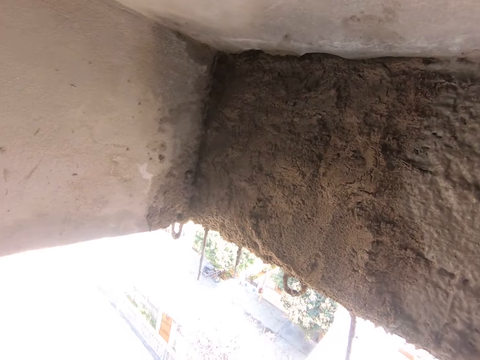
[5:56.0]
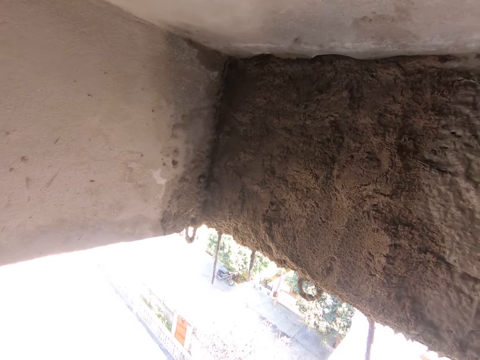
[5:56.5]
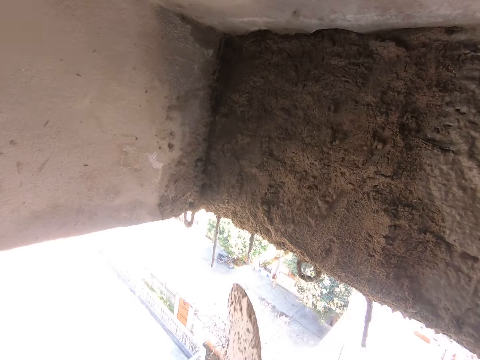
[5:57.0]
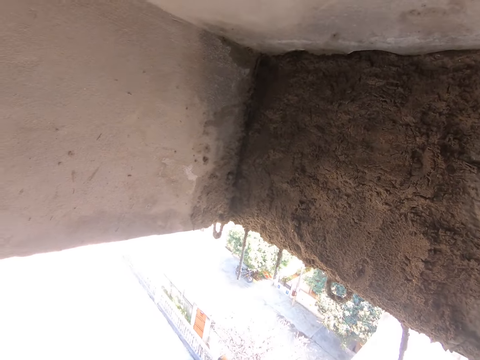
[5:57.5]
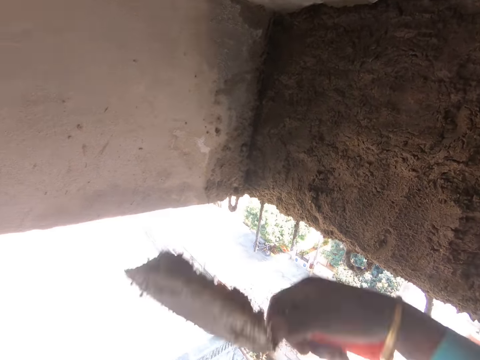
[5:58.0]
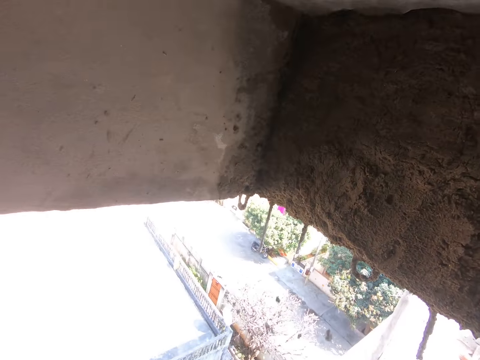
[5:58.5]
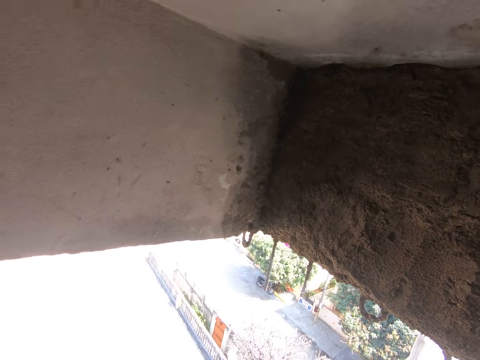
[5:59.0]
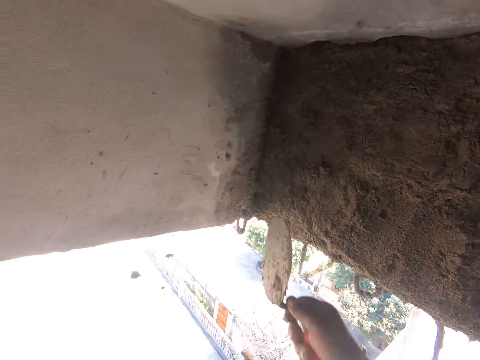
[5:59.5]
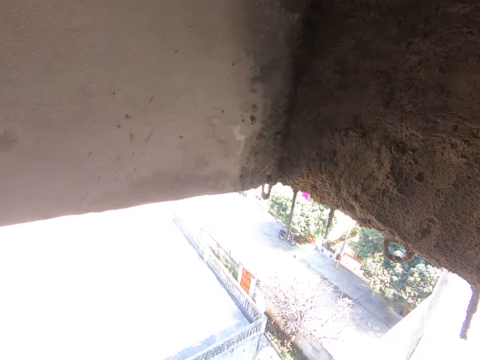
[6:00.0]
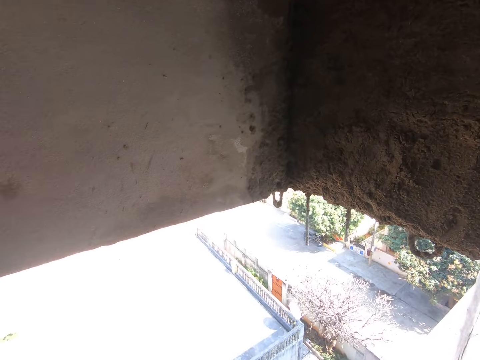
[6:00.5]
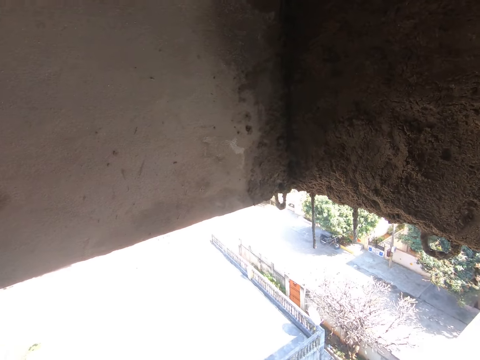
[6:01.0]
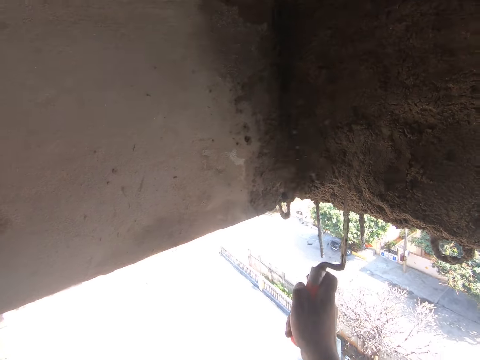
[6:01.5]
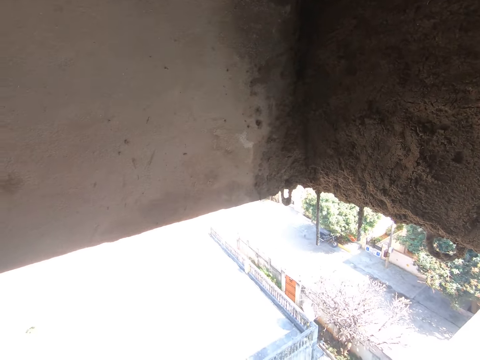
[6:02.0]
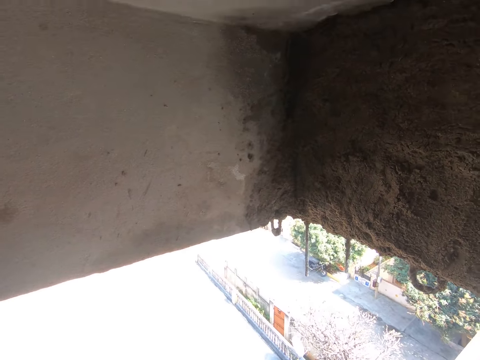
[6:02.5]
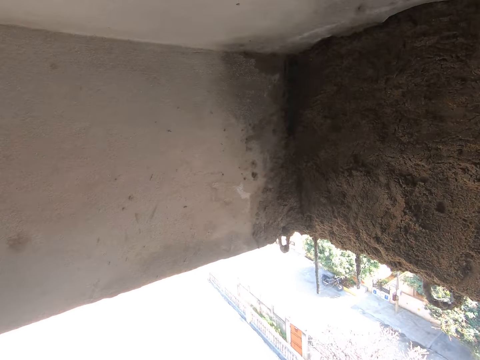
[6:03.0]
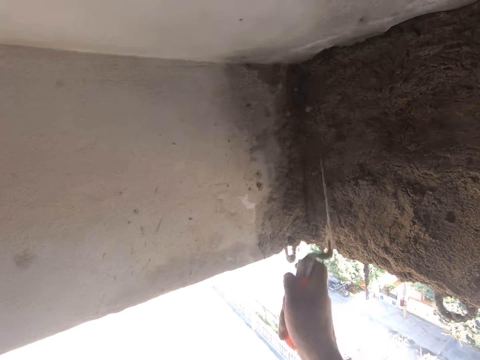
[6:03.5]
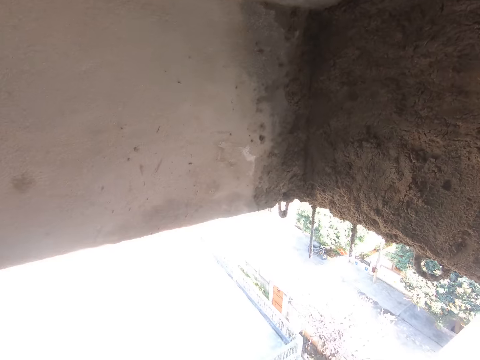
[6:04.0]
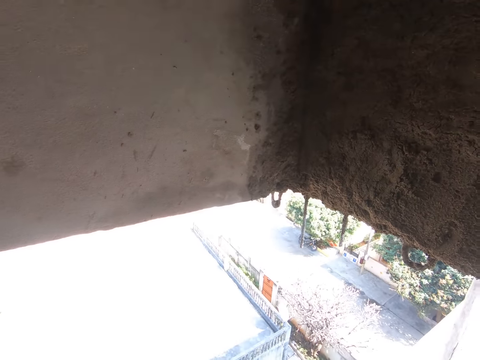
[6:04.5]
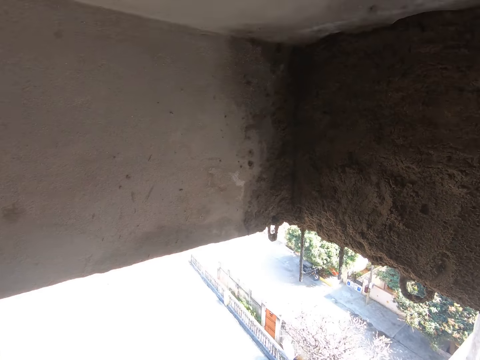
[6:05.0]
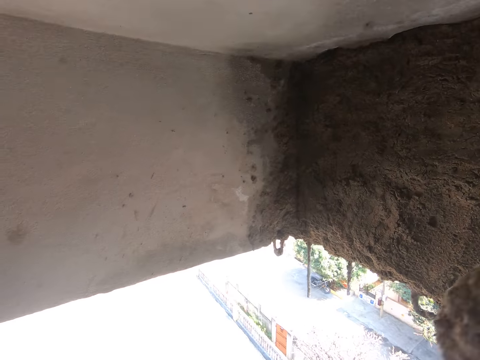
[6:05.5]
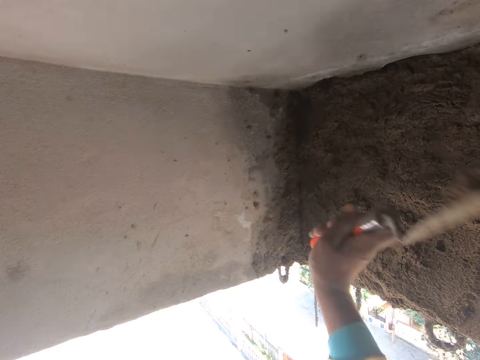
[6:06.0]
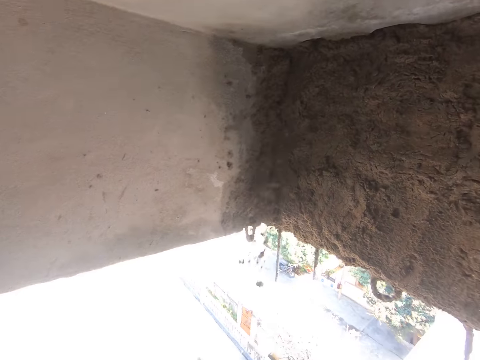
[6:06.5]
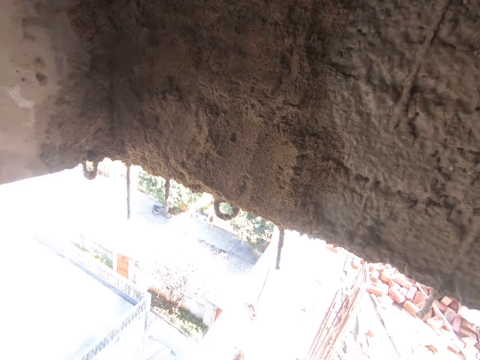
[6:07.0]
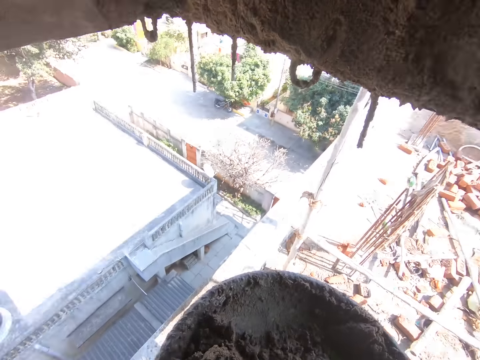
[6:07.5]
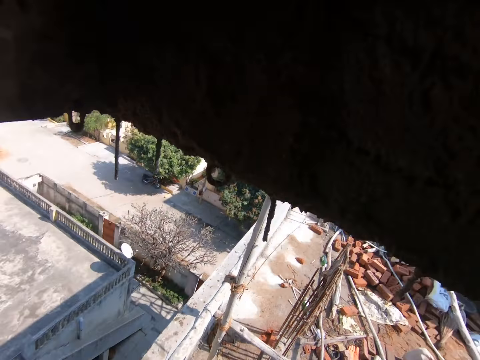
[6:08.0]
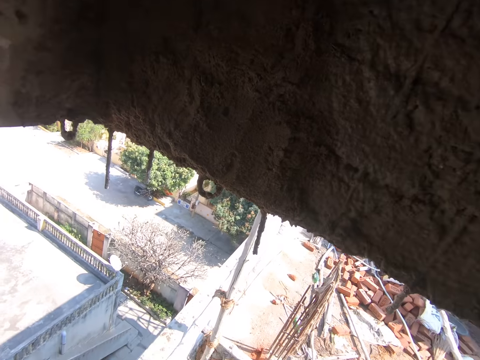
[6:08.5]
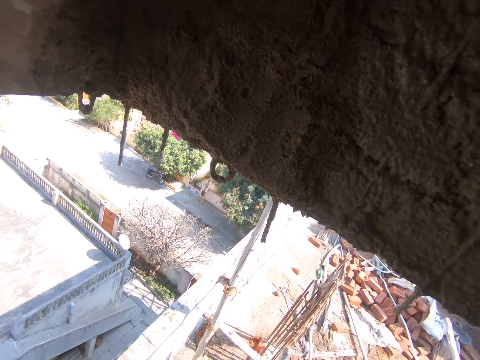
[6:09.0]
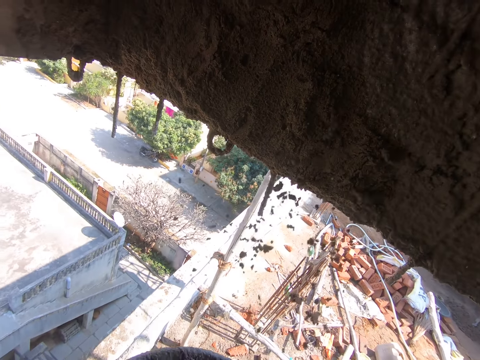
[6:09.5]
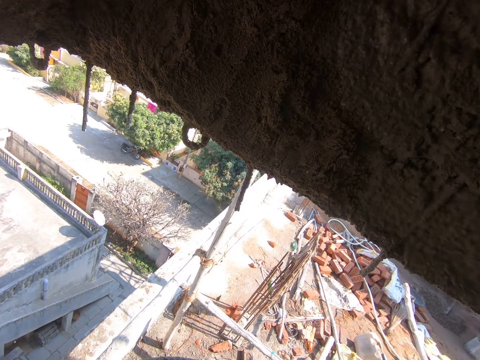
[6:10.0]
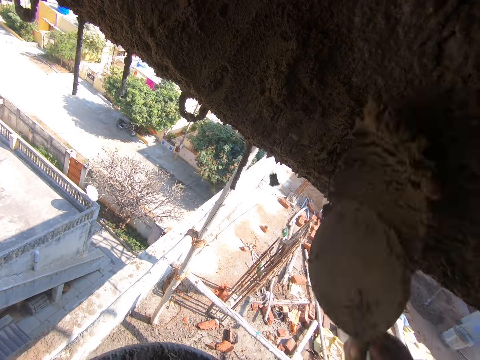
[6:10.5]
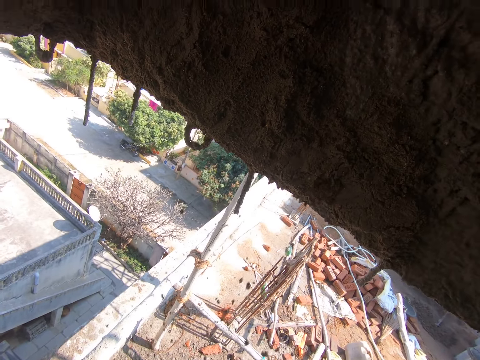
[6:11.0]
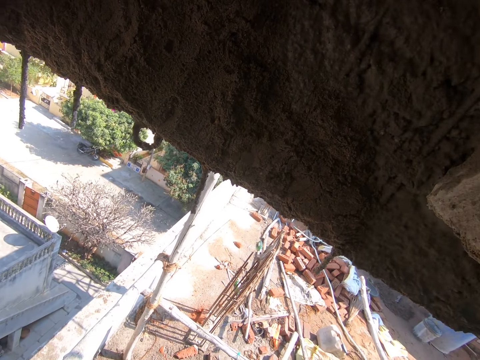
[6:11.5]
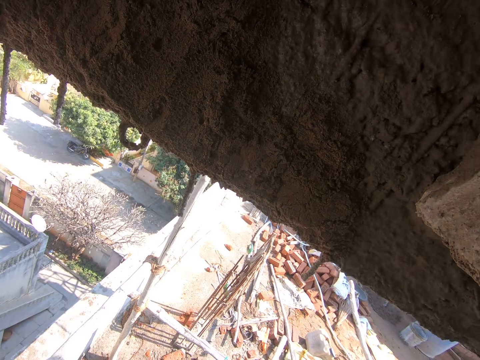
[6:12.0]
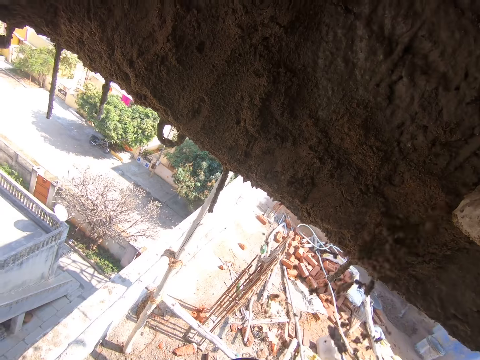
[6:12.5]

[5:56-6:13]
The camera wearer pours cement on the wall. He looks at the wall. He pours the cement on the wall. He looks at the wall. He pours the cement on the wall. He looks at the wall. He pours the cement on the wall. He looks at the wall. He lifts a trowel. He pours the cement on the wall. He looks at the wall. He pours the cement on the wall. He looks at the wall. He takes concrete mix from the pan with the trowel in his right hand. He throws the concrete mix on the trowel in his right hand on the wall. He looks at the wall. He looks at the wall again.

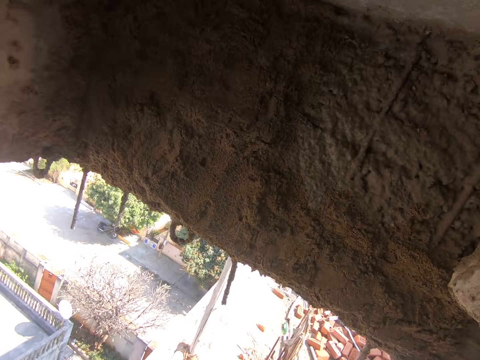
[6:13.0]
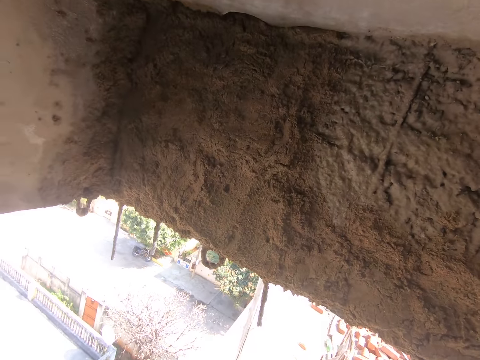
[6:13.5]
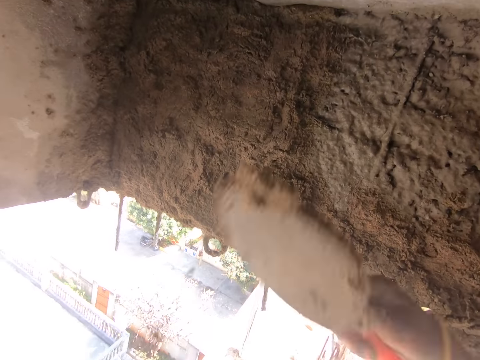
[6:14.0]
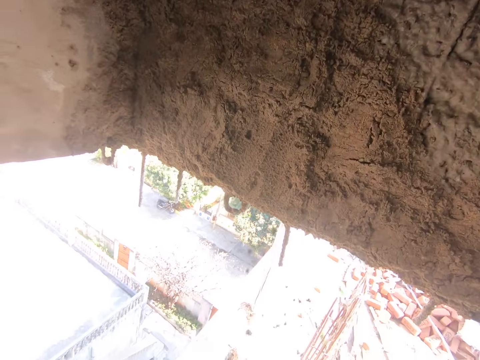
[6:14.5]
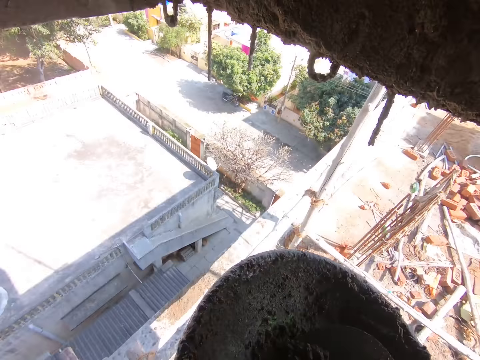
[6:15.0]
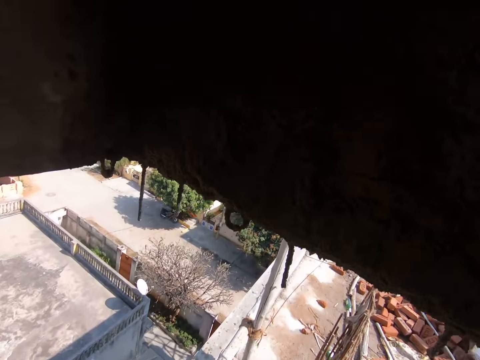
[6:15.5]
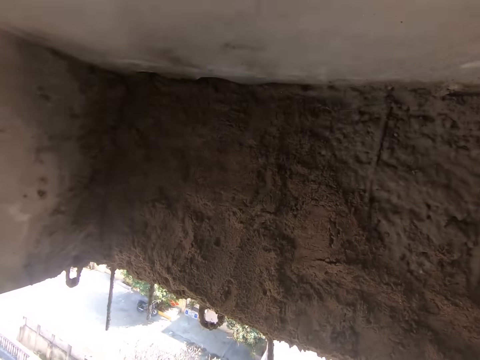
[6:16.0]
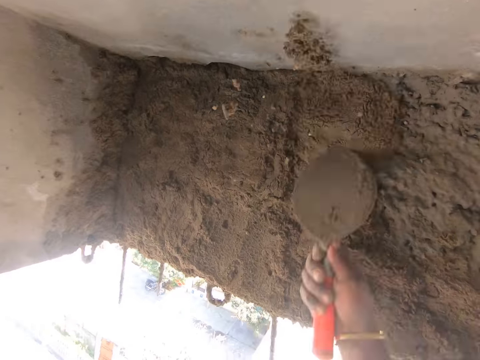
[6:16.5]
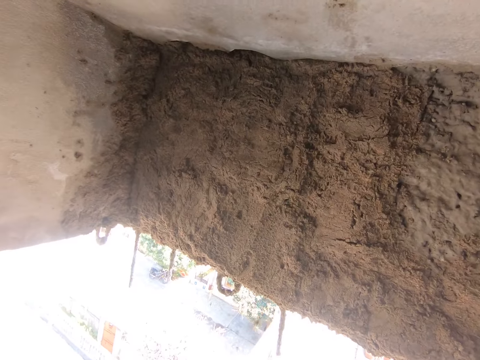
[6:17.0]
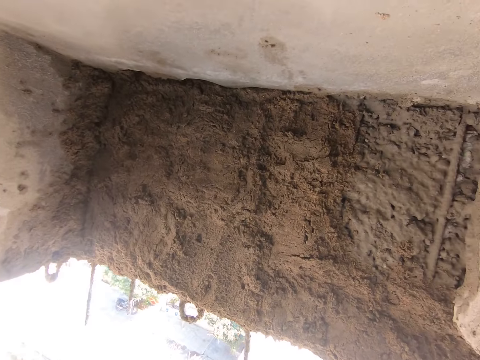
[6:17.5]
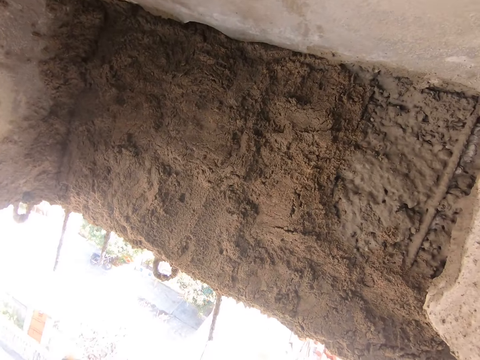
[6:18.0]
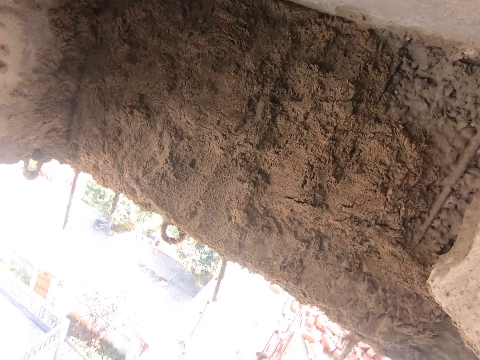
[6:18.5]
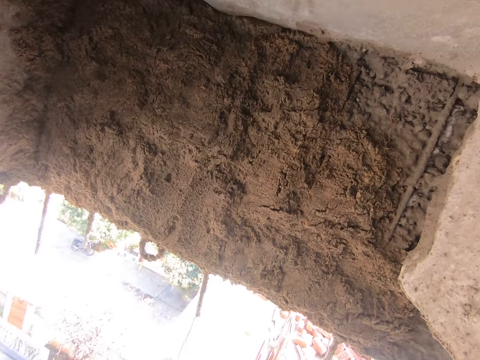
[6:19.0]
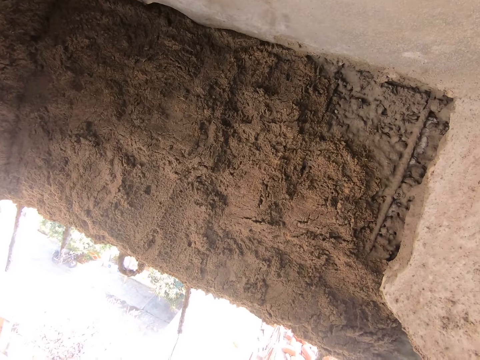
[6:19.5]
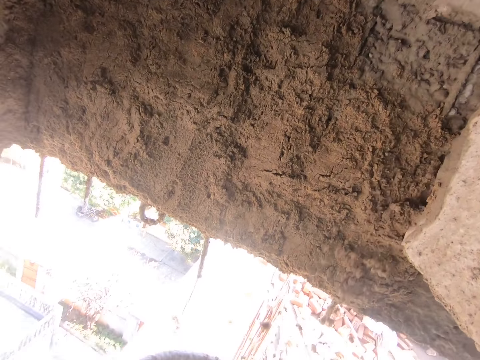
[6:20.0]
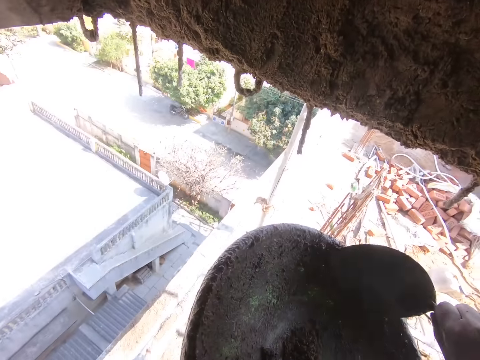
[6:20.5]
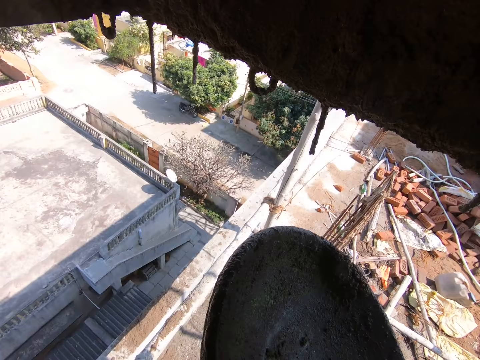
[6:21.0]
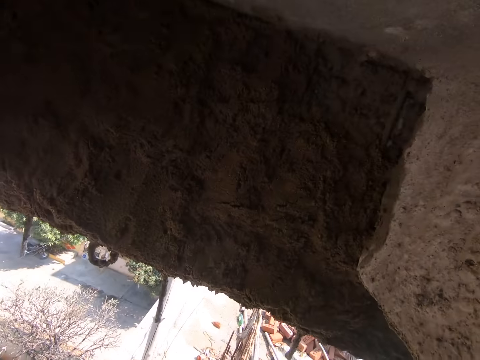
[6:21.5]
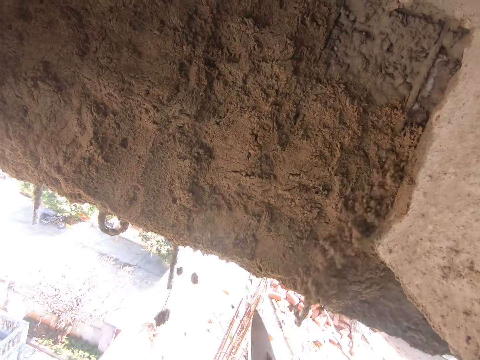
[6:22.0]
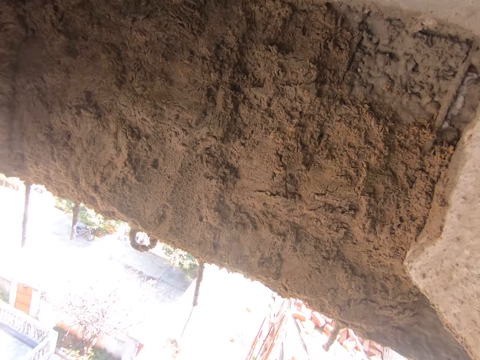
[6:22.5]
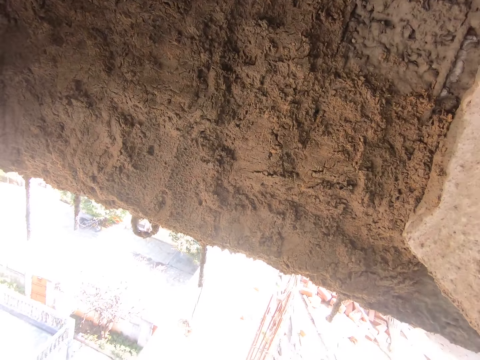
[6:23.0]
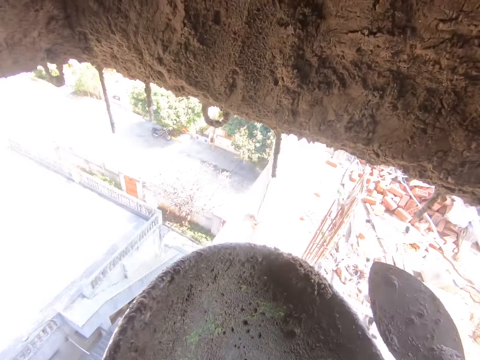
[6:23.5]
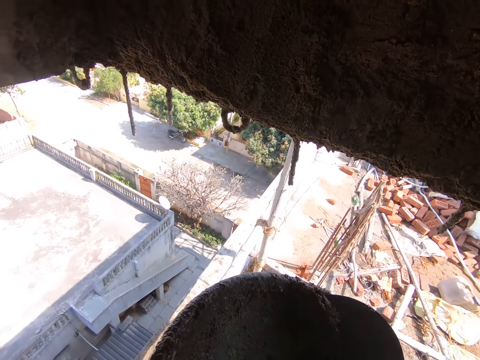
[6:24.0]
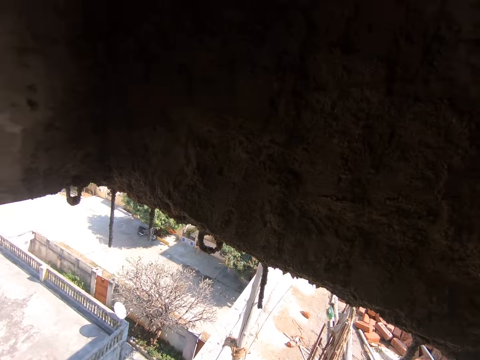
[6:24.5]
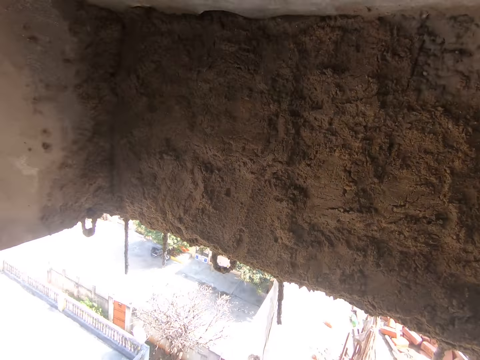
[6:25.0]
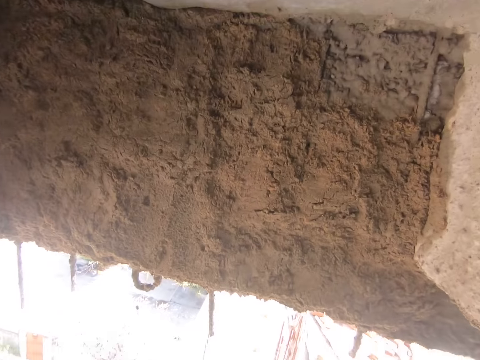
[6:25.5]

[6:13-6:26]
The camera wearer pours cement on the wall. He looks at the wall. He pours the cement on the wall. He takes concrete mix from the pan with the trowel in his right hand. He throws the concrete mix on the trowel in his right hand on the wall. He looks at the wall. He looks at the wall again. He pours the cement on the wall. He looks at the wall. He pours the cement on the wall. He gathers the concrete mix in the pan with the trowel in his right hand. He throws the concrete mix on the trowel in his right hand on the wall. He looks at the wall. He gathers the concrete mix in the pan with the trowel in his right hand. He throws the concrete mix on the trowel in his right hand on the wall.
